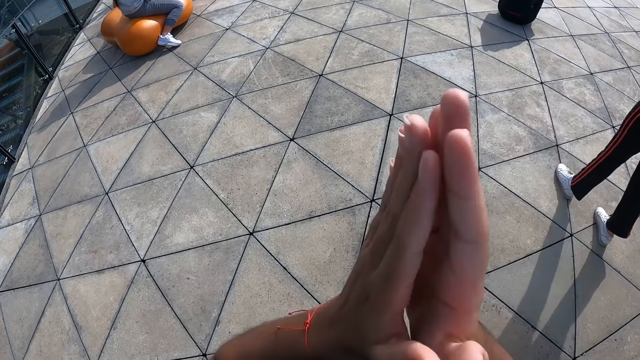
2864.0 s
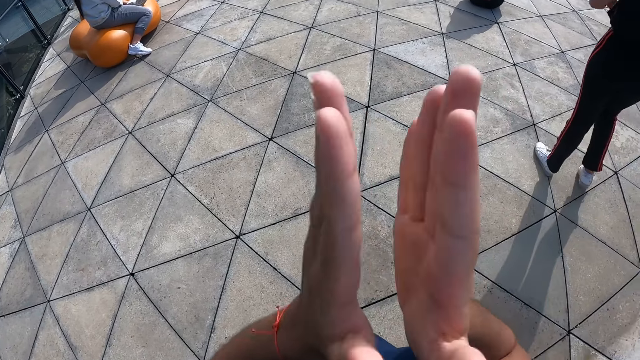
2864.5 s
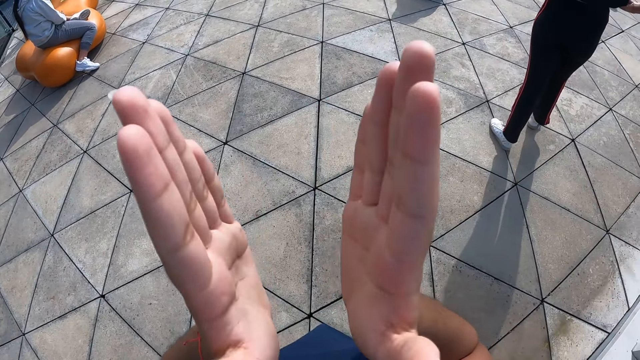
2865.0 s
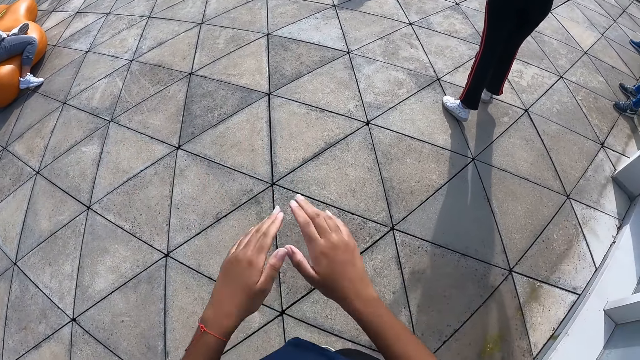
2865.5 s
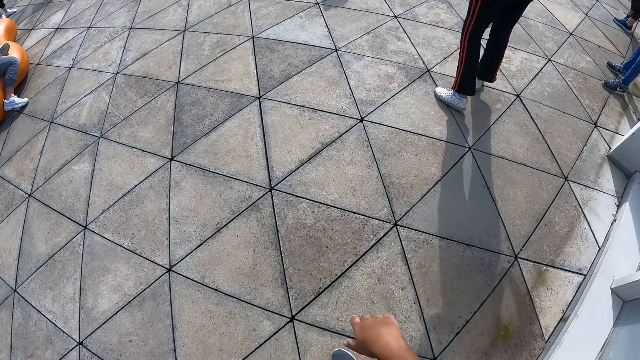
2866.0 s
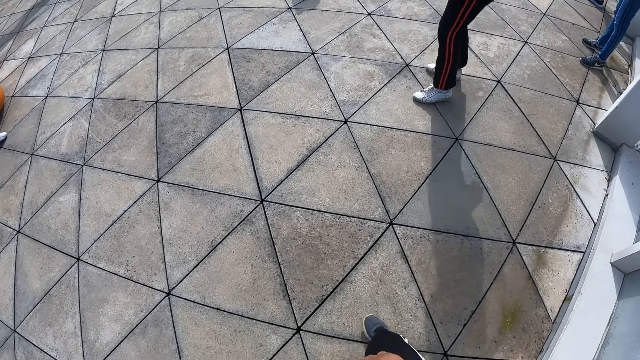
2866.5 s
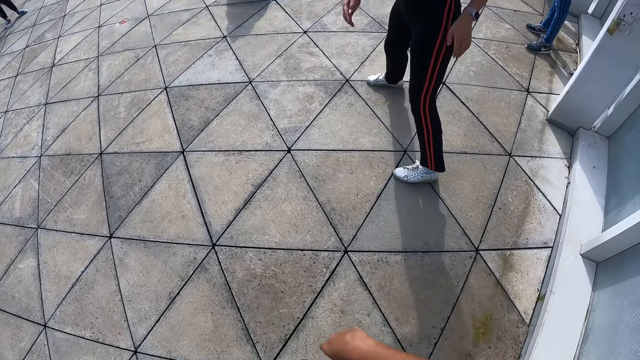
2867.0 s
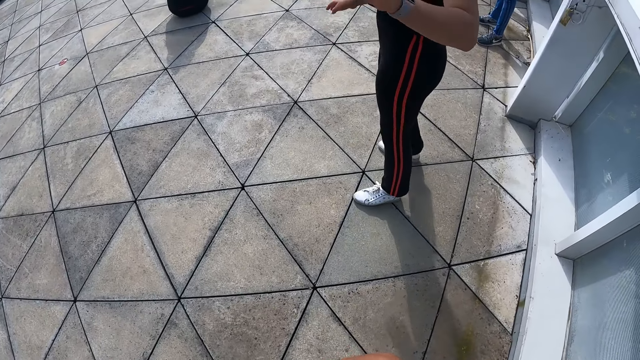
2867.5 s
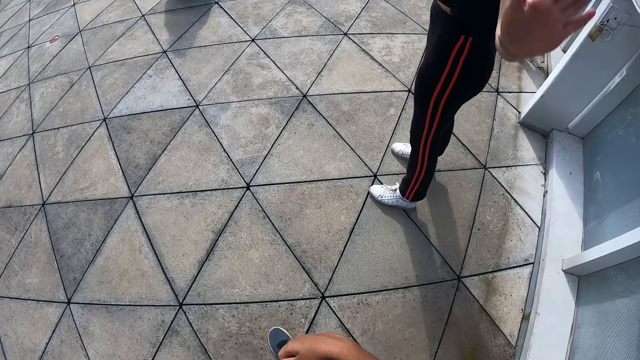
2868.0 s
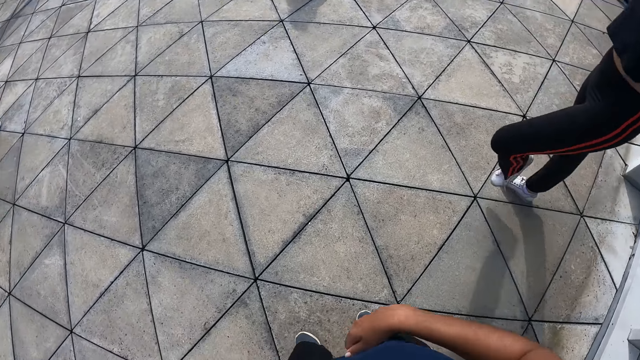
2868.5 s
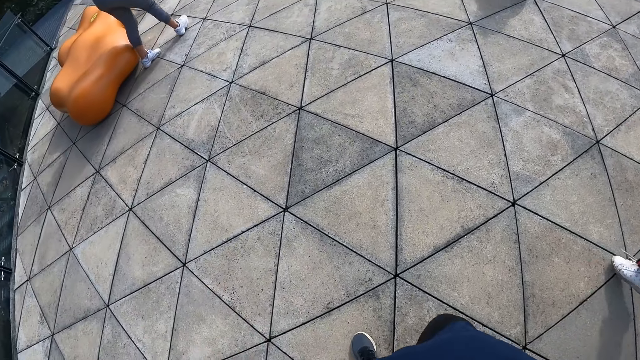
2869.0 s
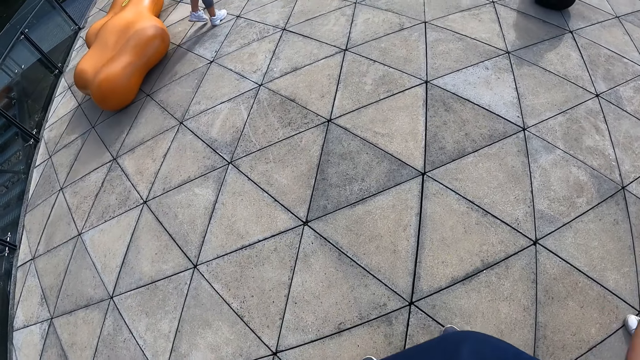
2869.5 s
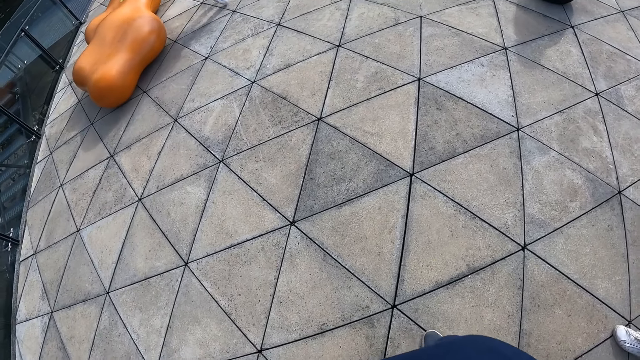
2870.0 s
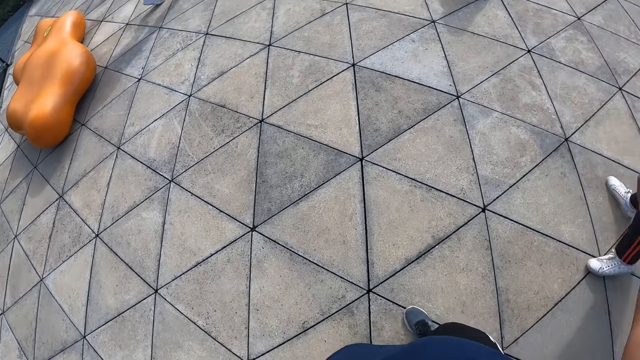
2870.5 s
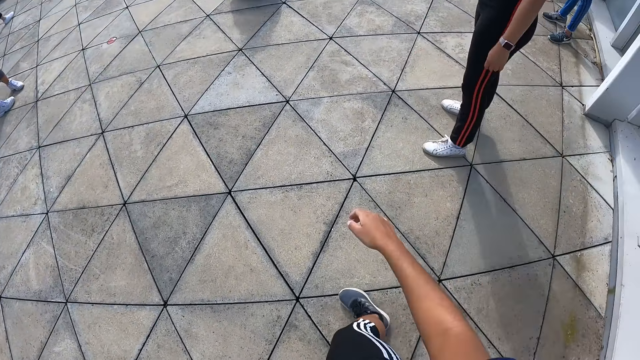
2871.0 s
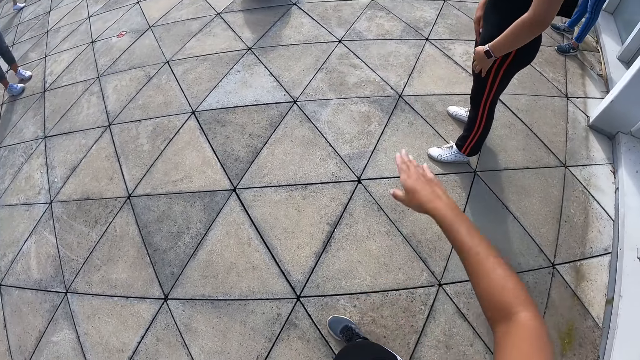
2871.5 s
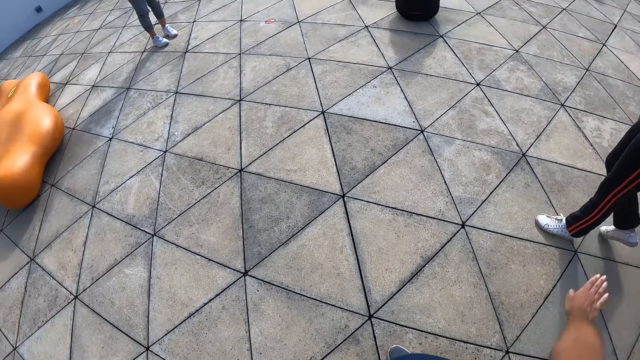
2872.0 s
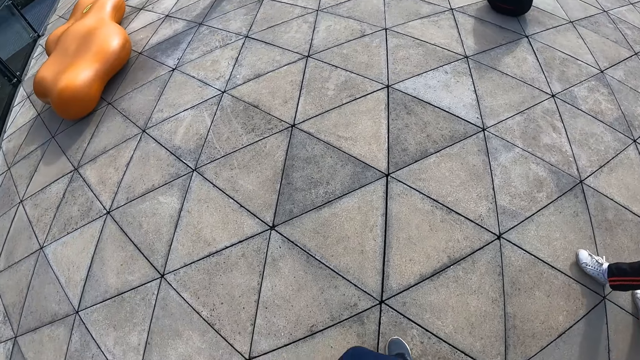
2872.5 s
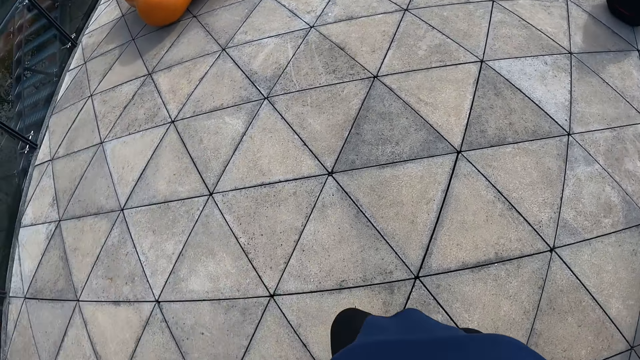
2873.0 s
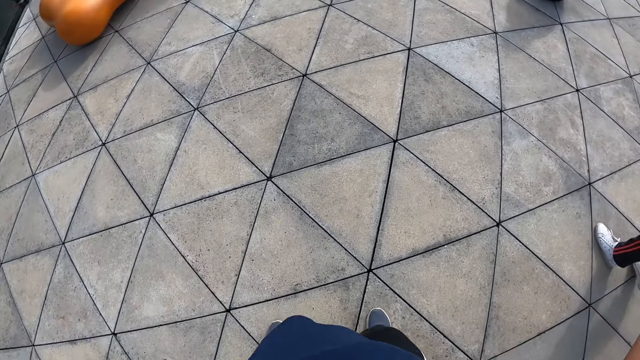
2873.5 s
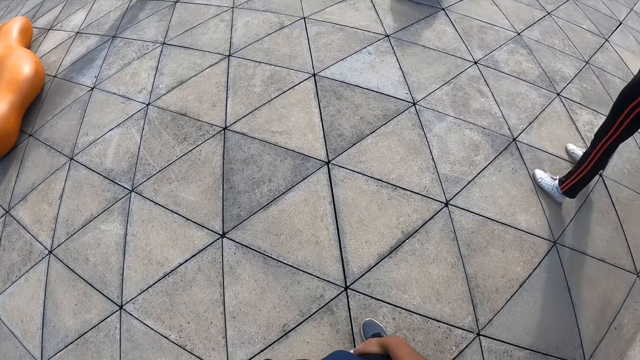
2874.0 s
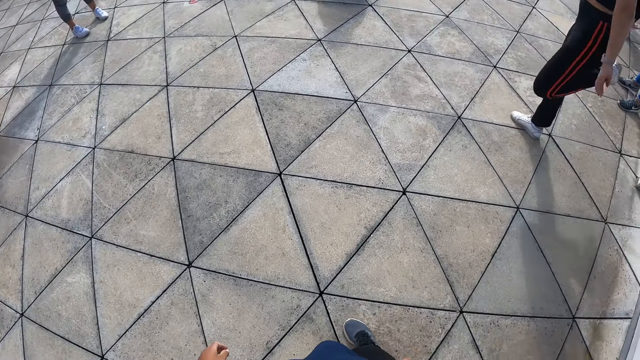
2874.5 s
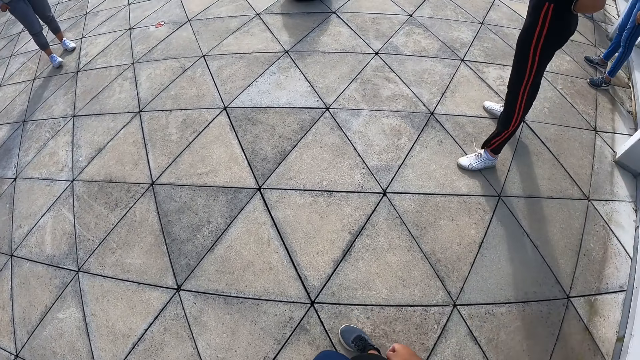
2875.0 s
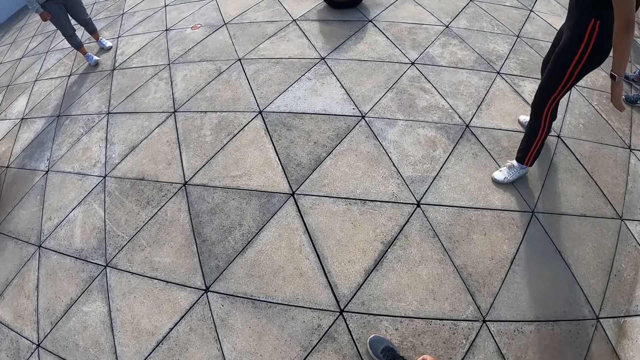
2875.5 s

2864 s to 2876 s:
The camera wearer walks around on the floor. They interact with a woman. They dance on the floor.

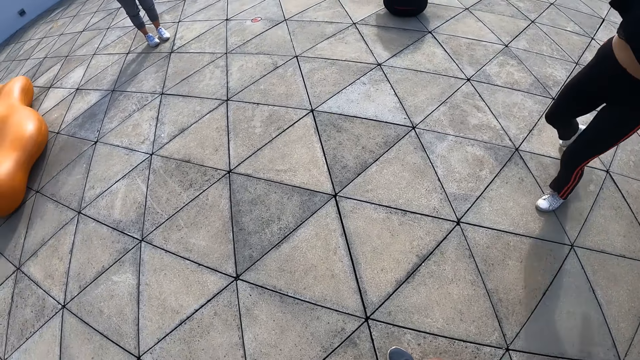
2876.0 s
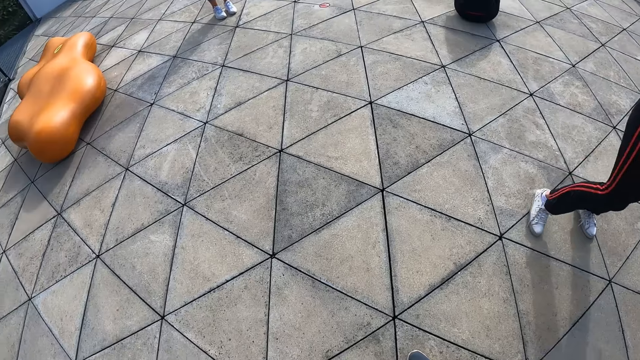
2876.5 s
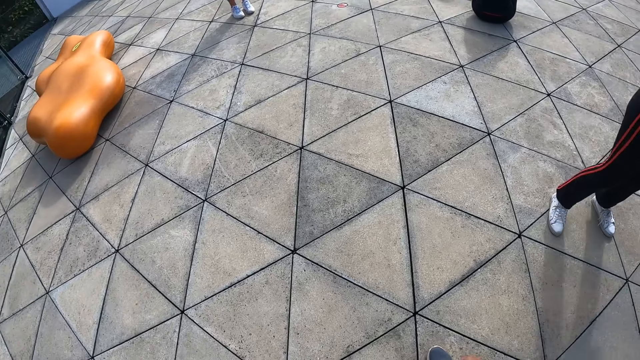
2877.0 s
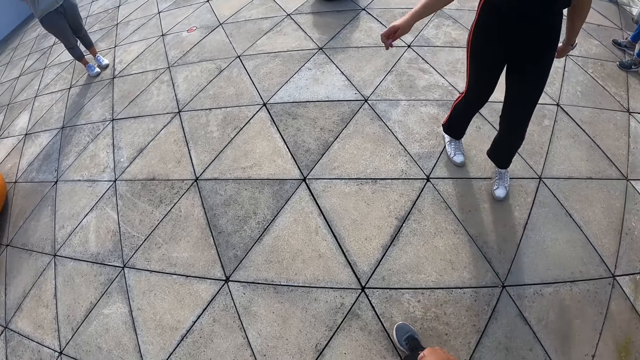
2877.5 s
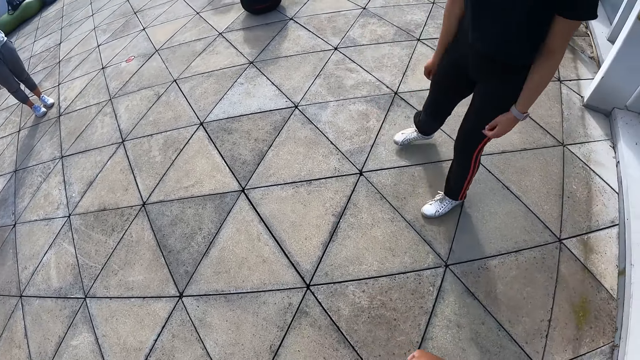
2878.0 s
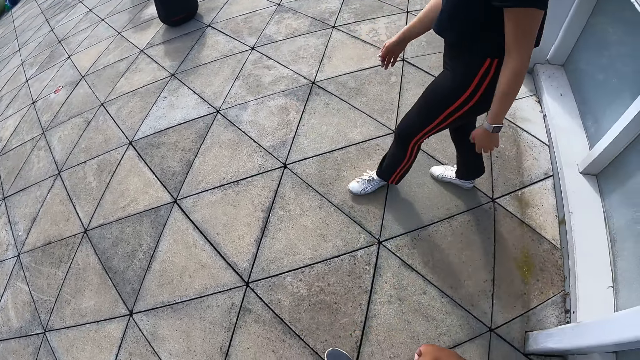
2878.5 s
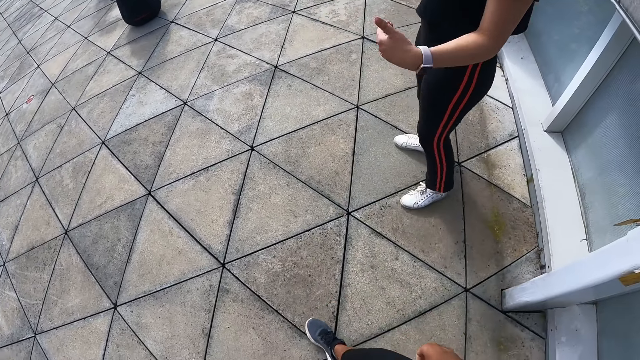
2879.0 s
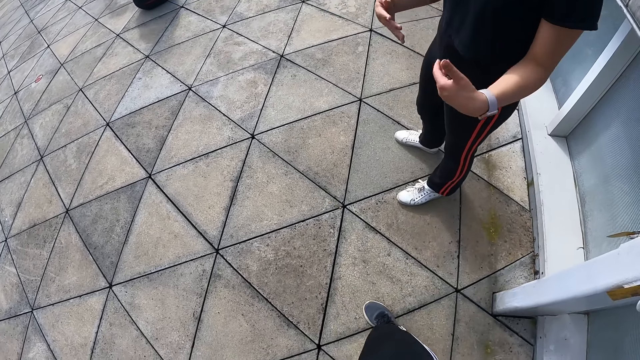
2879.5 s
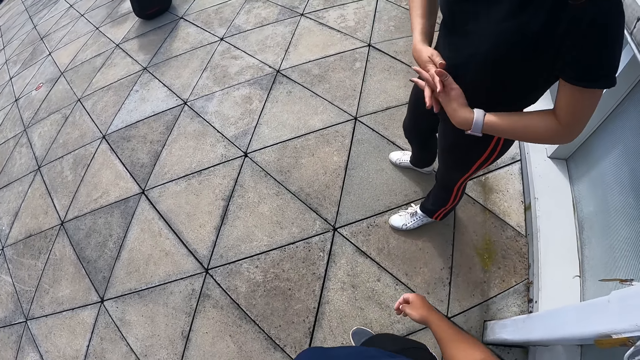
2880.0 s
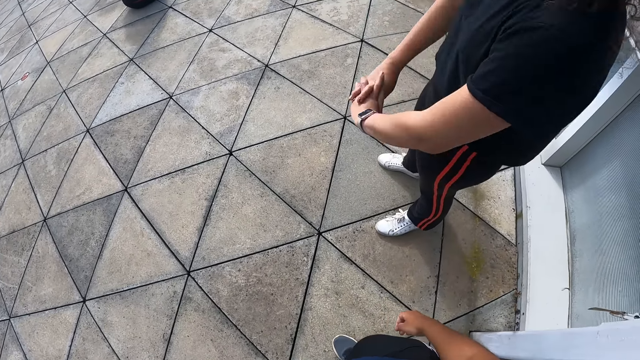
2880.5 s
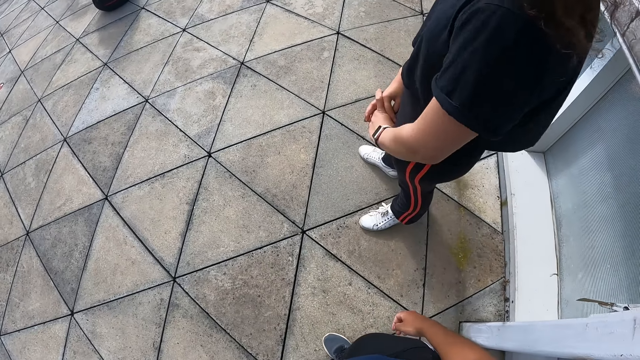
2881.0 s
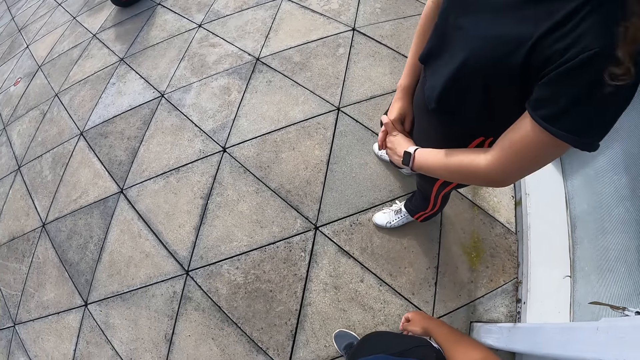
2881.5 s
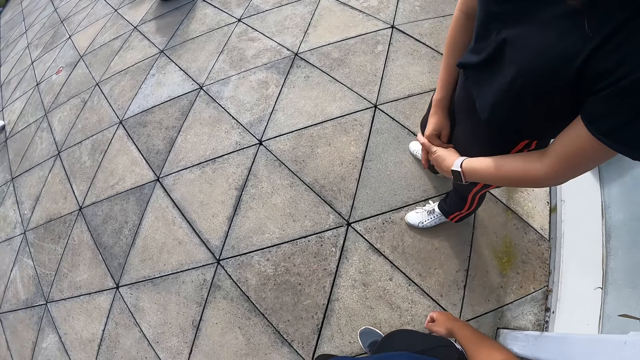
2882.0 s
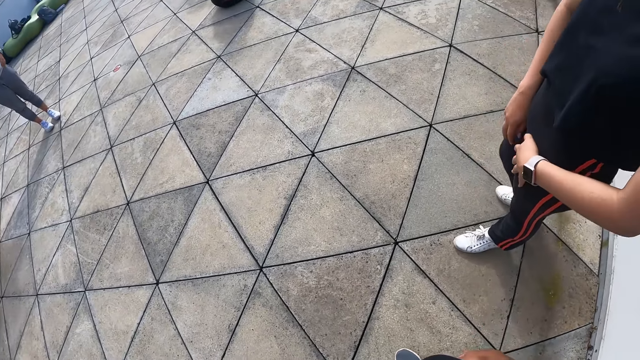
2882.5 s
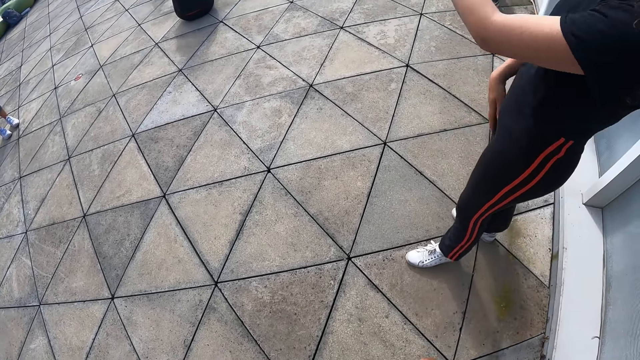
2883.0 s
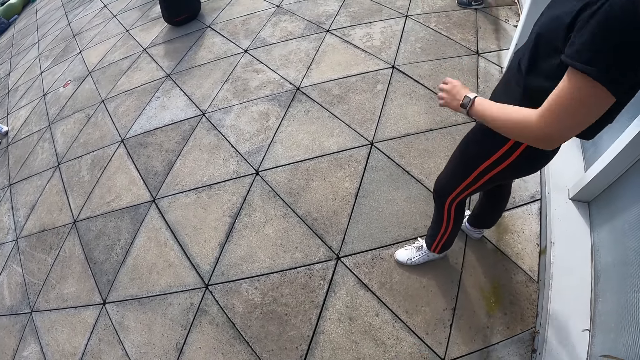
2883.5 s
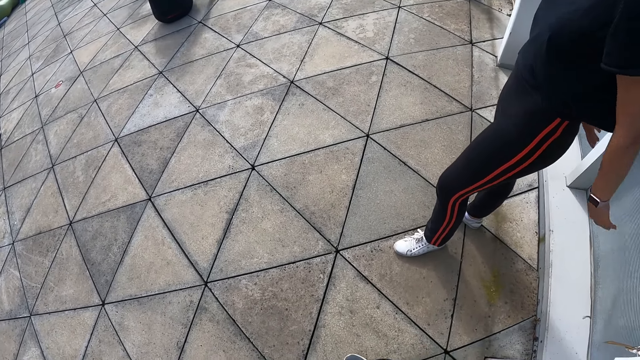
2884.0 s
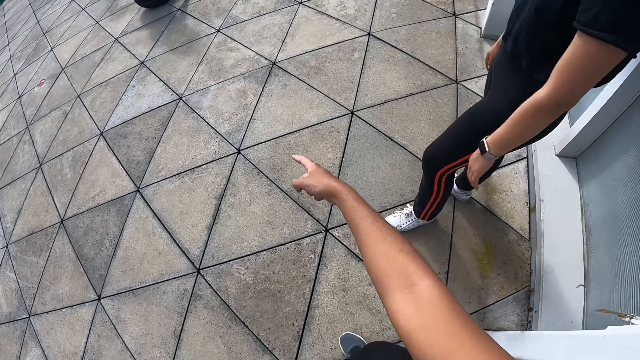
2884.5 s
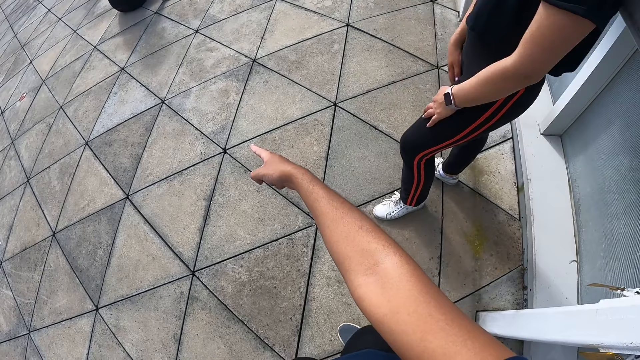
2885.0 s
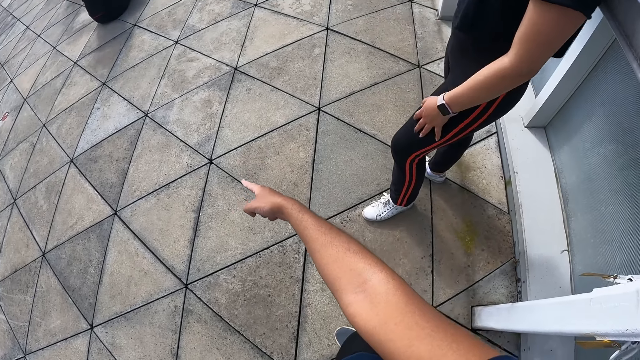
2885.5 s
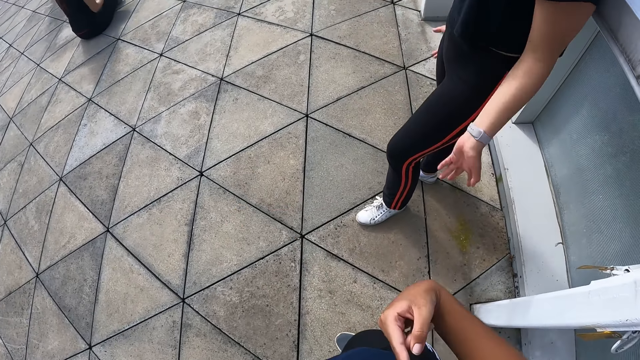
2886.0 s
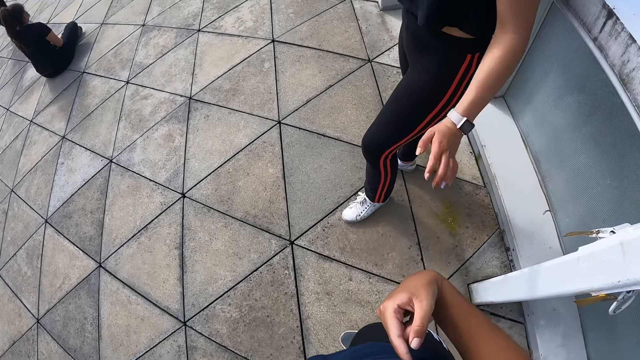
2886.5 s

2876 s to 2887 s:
The camera wearer interacts with a person. The person clasps fingers. The person gestures with the left hand. The camera wearer gestures with the right hand.
